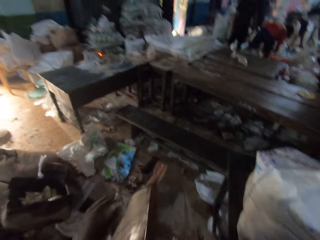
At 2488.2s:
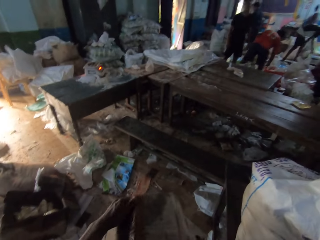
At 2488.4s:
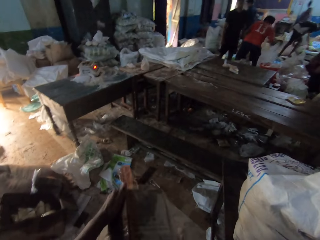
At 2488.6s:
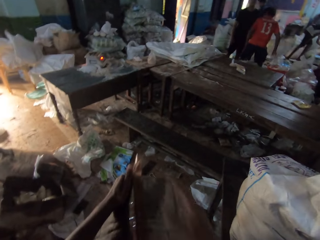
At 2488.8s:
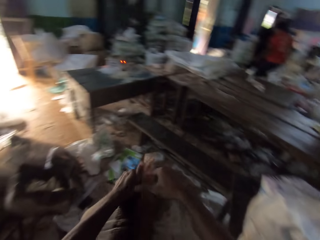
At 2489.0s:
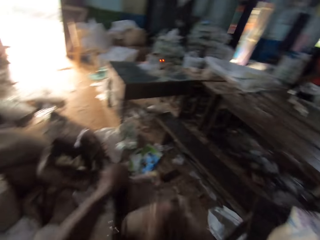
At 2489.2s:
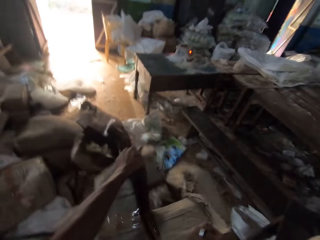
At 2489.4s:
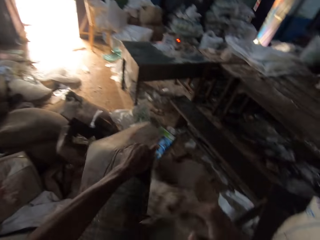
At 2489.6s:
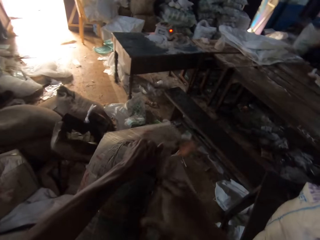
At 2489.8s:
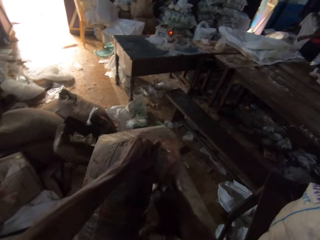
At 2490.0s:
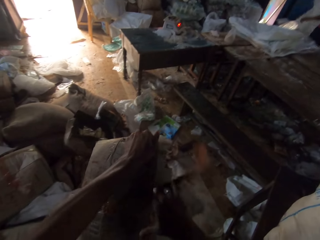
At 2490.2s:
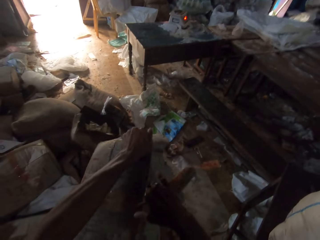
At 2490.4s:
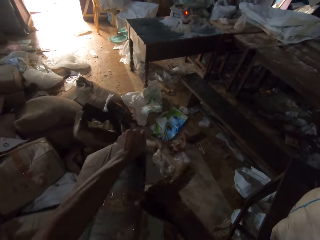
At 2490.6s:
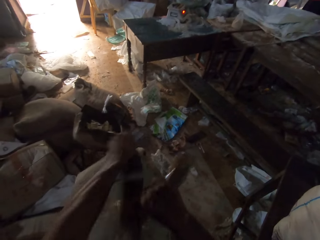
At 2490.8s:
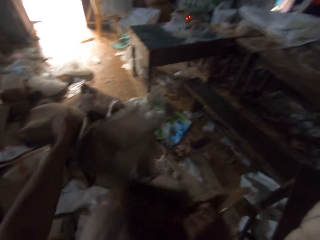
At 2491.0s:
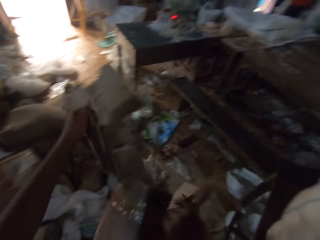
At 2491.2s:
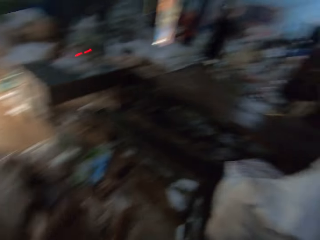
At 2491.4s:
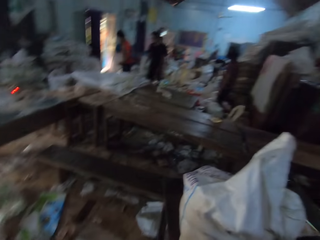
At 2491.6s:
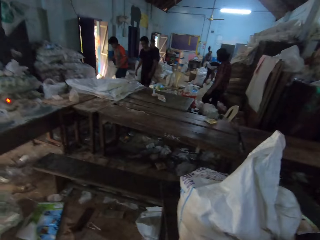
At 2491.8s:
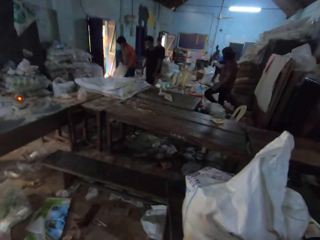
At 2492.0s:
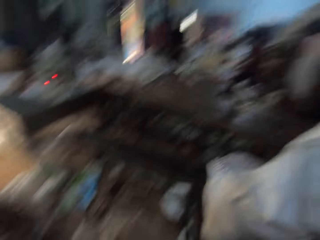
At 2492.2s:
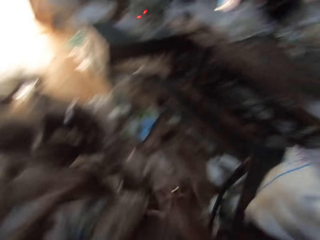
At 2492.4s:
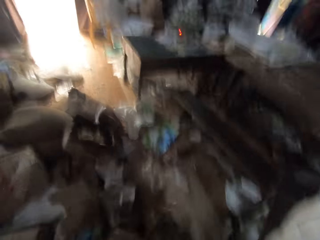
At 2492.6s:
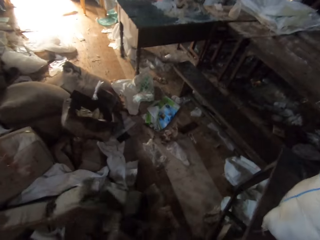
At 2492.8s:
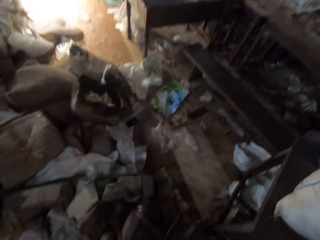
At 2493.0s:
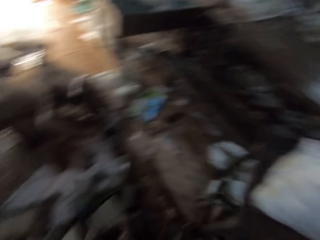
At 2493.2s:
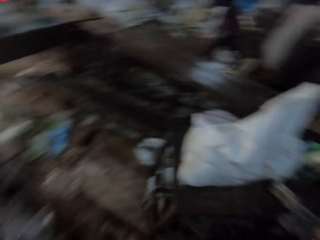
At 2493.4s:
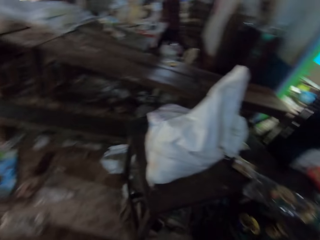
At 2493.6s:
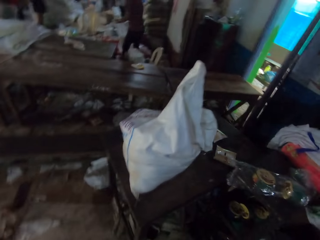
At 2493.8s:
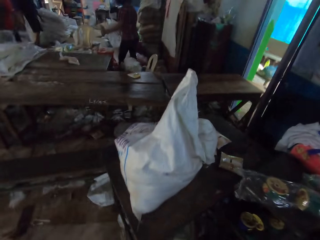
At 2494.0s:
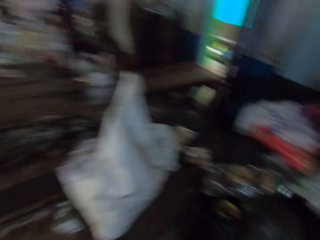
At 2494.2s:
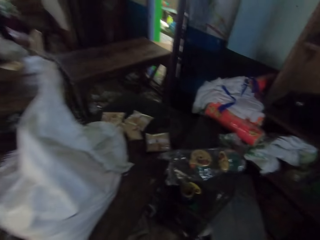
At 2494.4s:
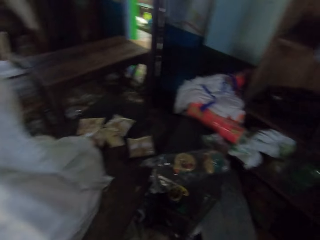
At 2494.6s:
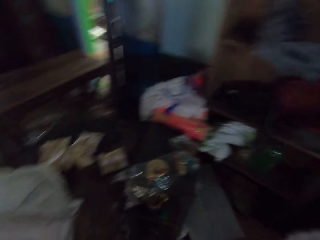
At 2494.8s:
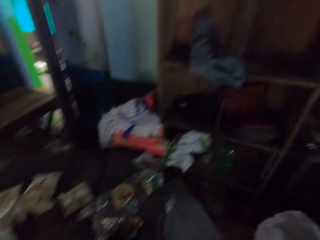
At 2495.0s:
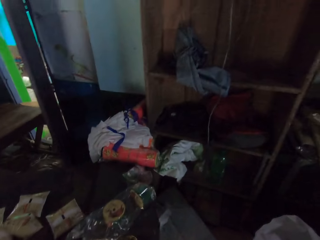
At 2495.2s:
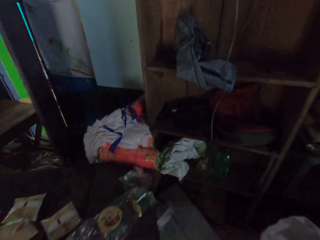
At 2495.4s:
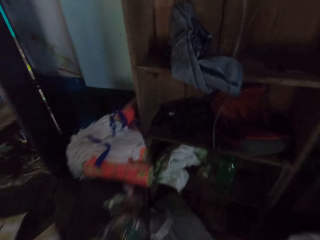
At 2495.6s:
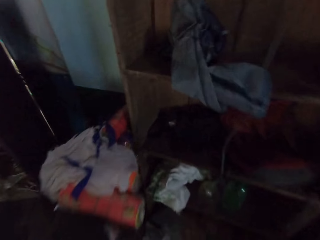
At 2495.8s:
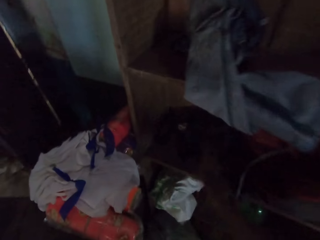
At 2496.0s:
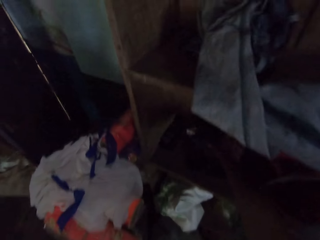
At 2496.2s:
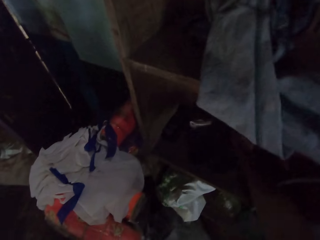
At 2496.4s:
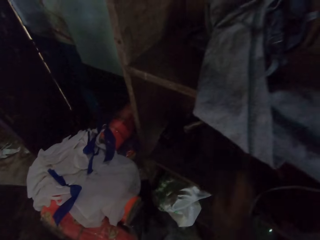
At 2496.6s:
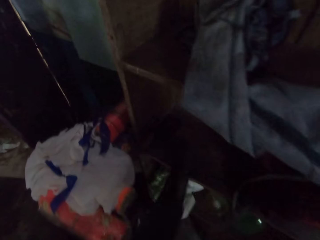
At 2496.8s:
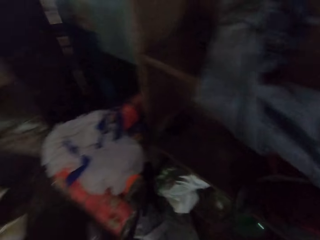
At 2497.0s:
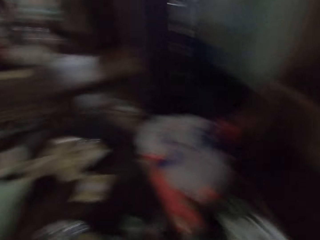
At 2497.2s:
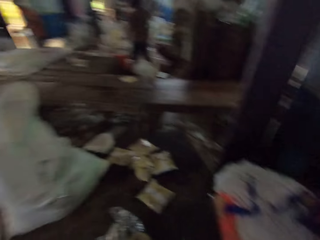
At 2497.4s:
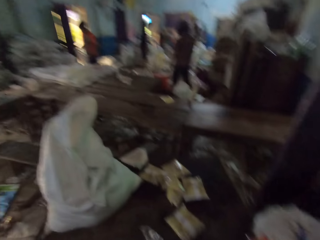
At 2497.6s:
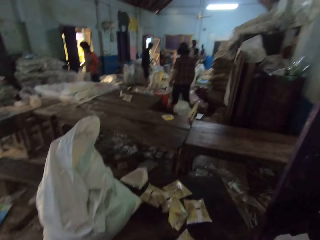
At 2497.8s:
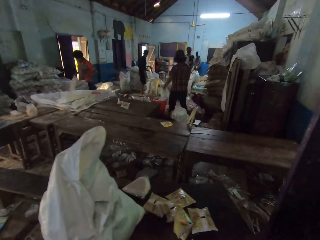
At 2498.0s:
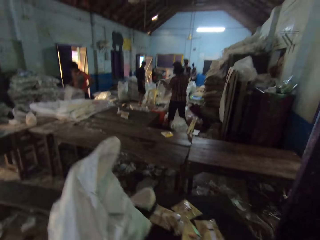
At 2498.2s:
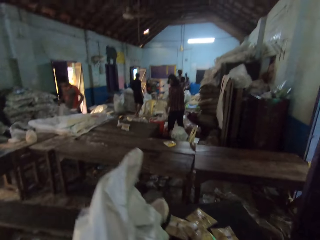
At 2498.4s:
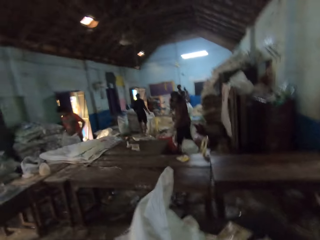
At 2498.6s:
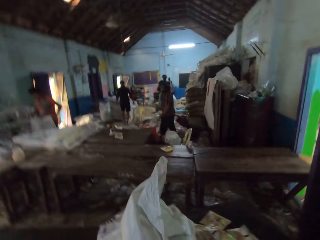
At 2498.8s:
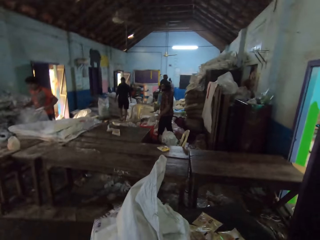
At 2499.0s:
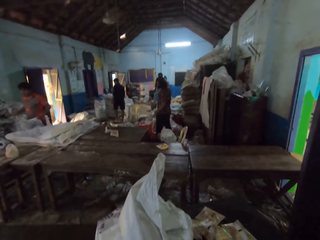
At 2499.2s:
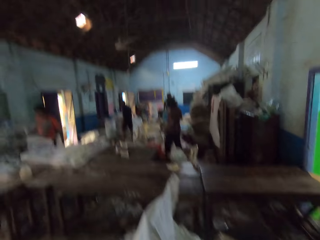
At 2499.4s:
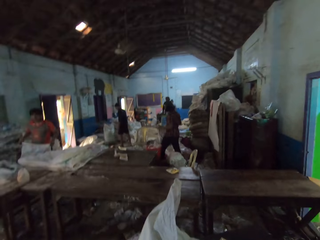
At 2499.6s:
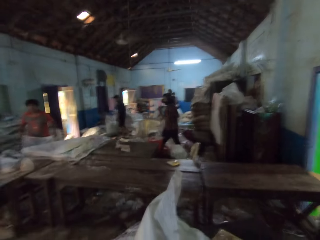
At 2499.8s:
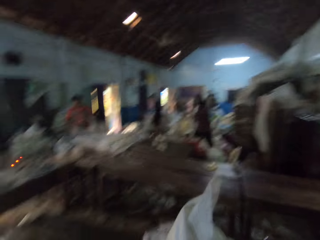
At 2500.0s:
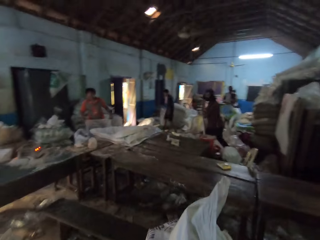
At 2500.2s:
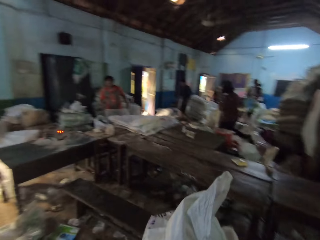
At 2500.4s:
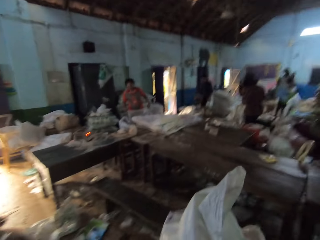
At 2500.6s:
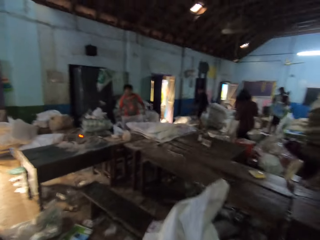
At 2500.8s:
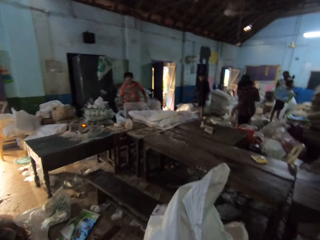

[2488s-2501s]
The man picks up a sack on the floor with his right hand. The camera wearer drops the box on the ground. He picks up a clothing material inside a shelf with his right hand. He looks around the warehouse.

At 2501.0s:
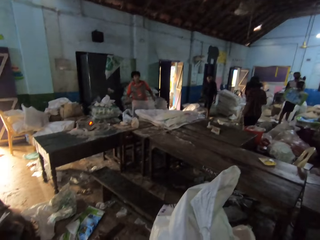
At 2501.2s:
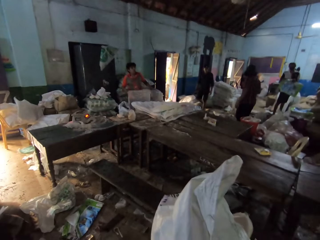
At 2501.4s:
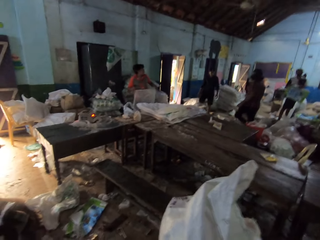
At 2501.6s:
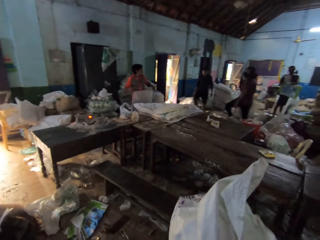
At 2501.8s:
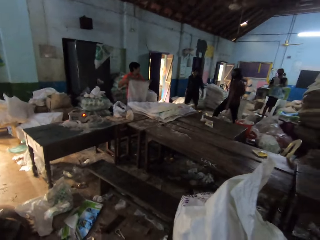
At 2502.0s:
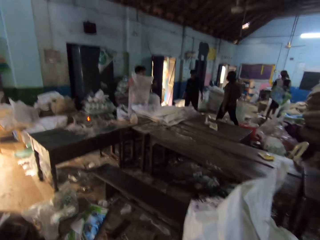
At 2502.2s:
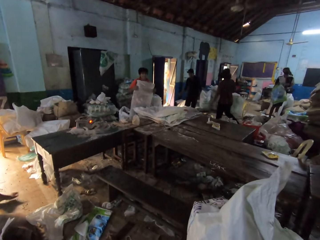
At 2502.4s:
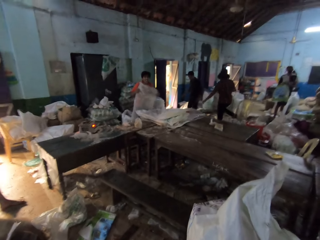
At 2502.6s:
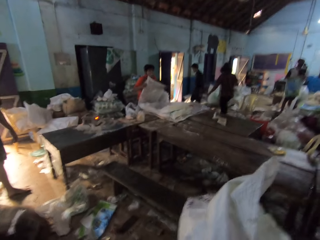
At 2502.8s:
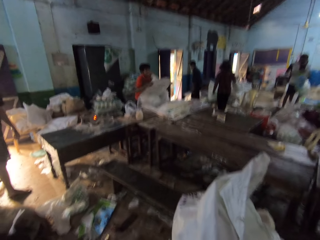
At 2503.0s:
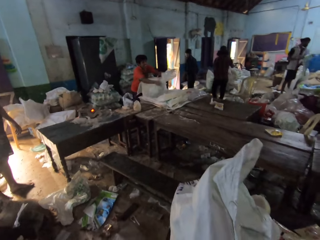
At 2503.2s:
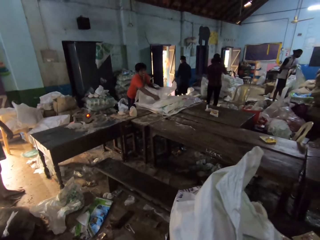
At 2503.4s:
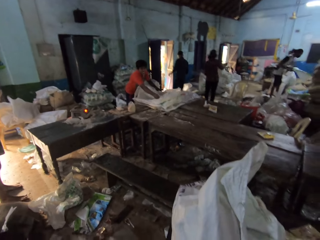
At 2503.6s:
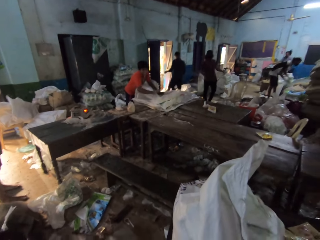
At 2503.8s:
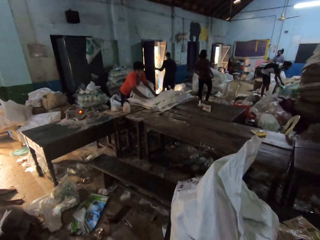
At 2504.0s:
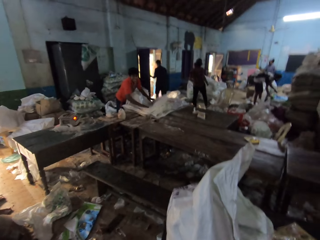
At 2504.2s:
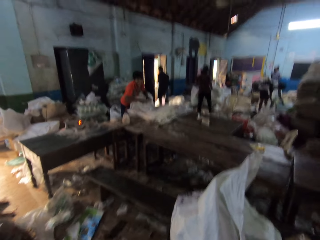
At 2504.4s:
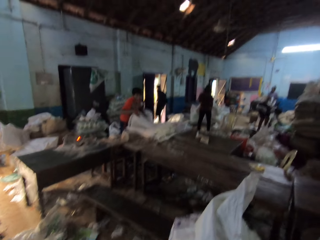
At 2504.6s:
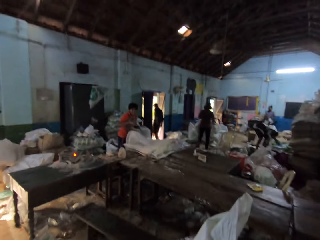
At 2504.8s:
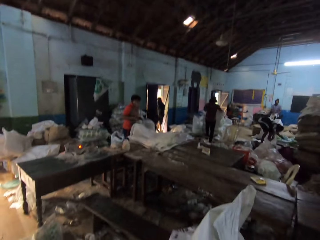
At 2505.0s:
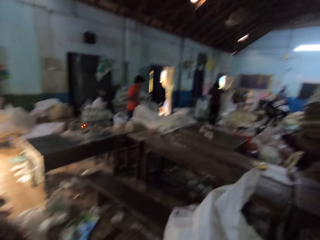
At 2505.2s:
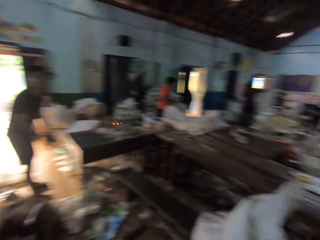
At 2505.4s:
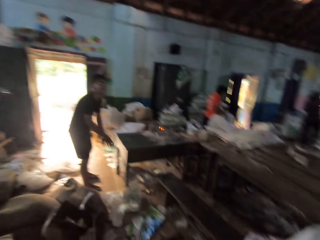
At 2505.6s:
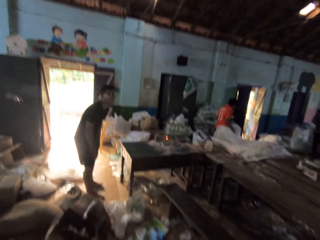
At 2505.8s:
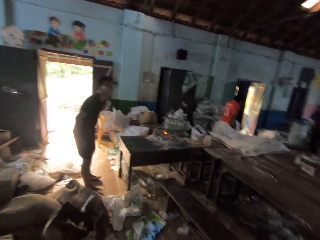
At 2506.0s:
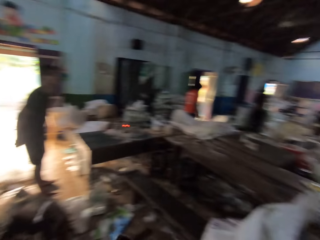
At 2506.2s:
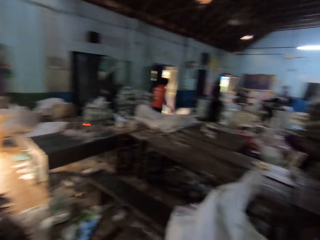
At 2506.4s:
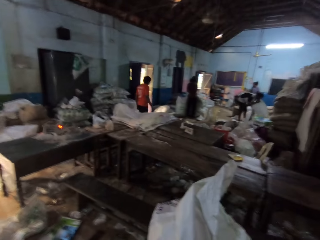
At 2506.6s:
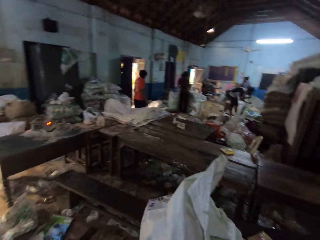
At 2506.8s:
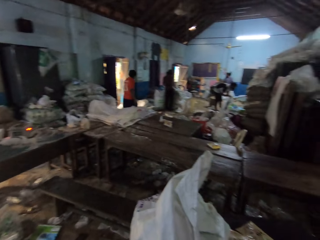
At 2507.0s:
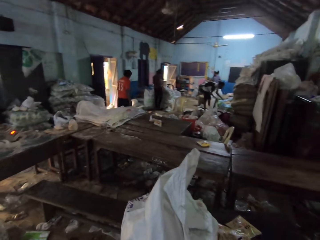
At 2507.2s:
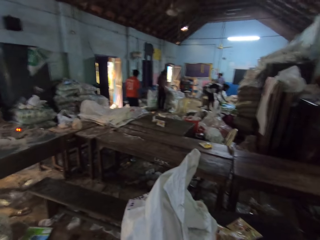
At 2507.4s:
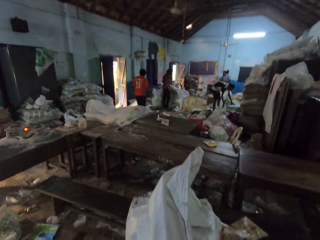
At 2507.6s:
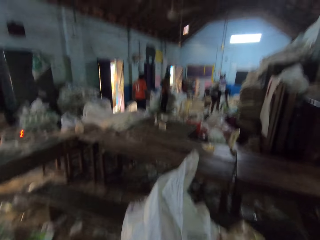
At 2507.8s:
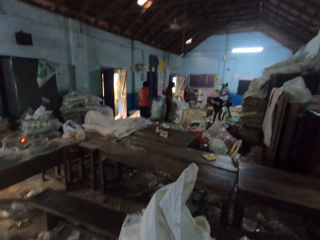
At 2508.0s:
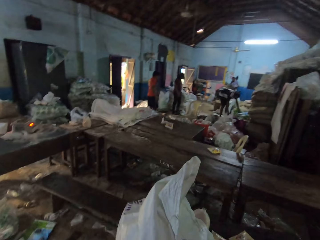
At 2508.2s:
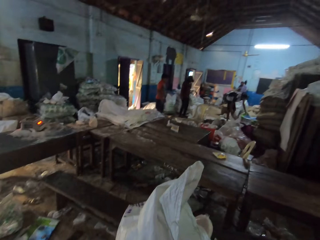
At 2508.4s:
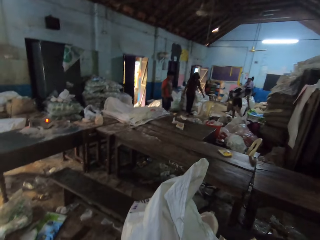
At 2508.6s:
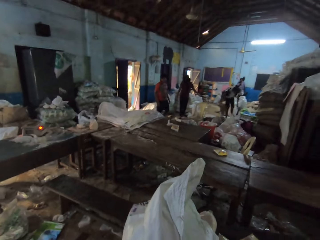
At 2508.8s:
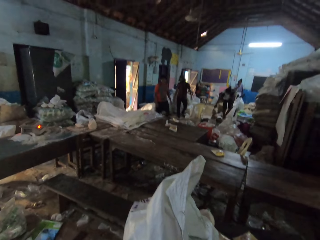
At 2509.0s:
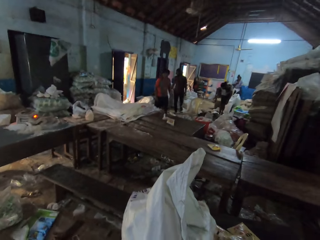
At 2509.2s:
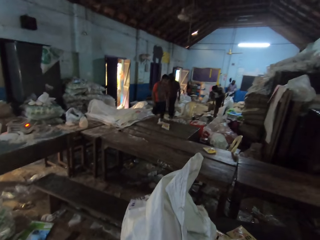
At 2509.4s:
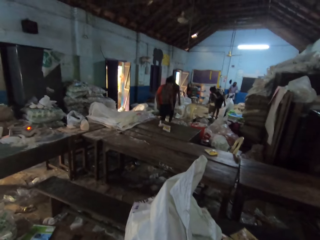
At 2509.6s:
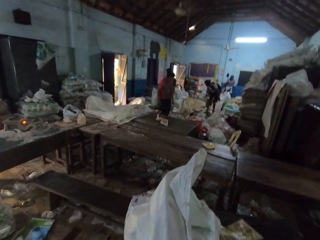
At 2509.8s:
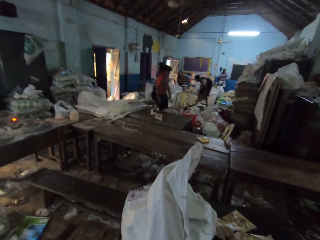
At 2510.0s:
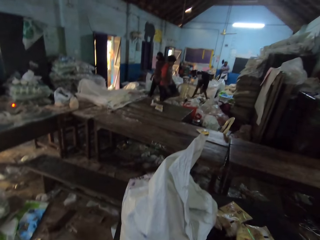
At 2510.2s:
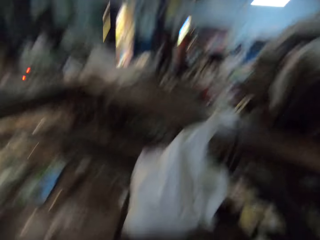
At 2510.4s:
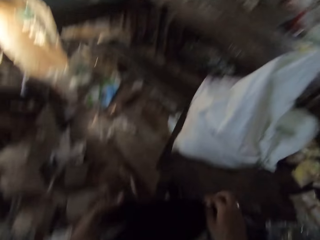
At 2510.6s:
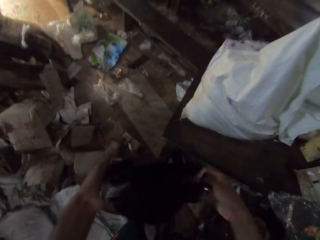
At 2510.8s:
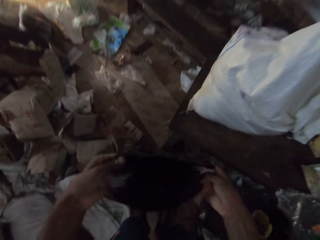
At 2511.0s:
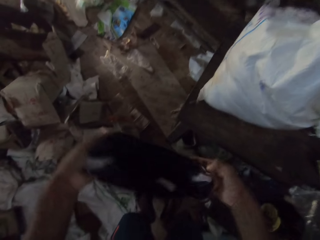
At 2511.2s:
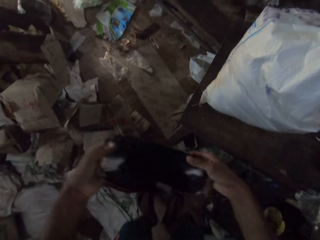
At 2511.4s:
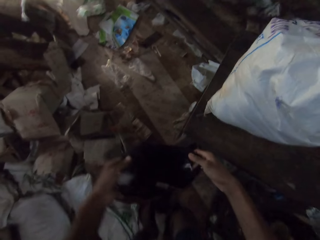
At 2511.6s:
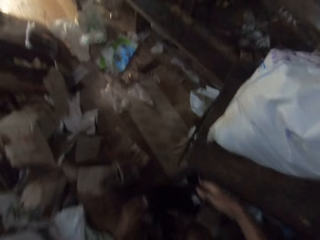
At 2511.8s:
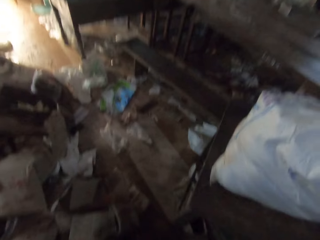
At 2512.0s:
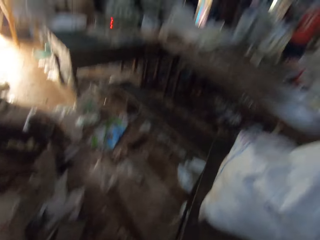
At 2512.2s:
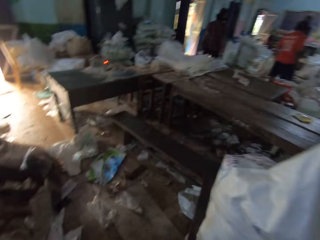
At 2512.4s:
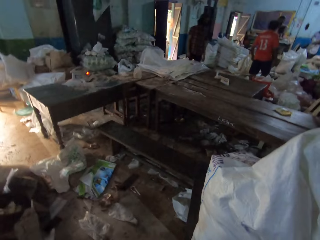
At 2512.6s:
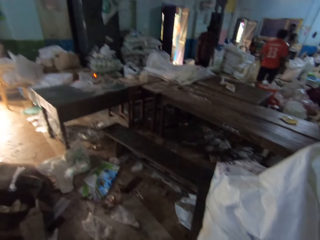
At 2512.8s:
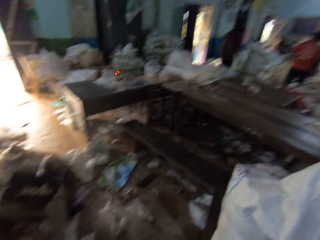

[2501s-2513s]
The man spreads the sack in his hands on the table. The camera wearer converses with the man. Another man converses with the camera wearer. The camera wearer moves his body.
